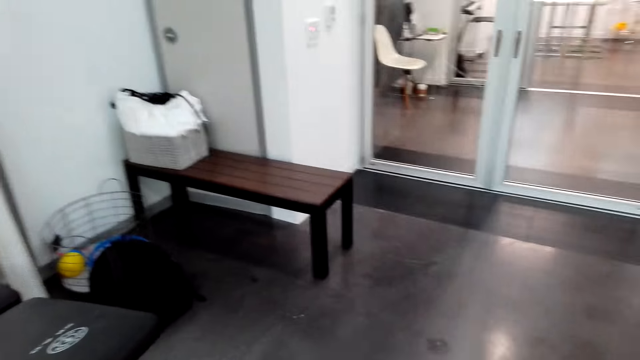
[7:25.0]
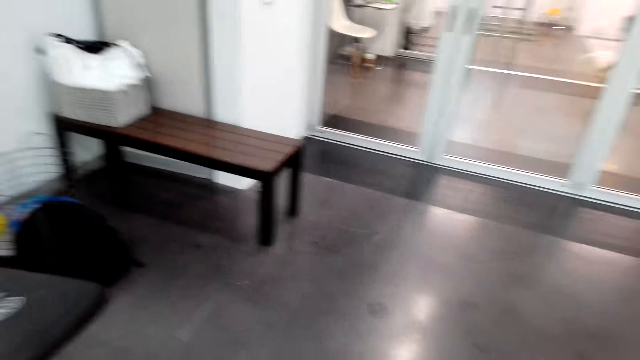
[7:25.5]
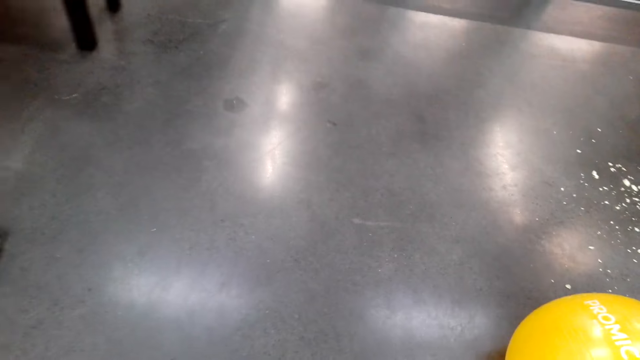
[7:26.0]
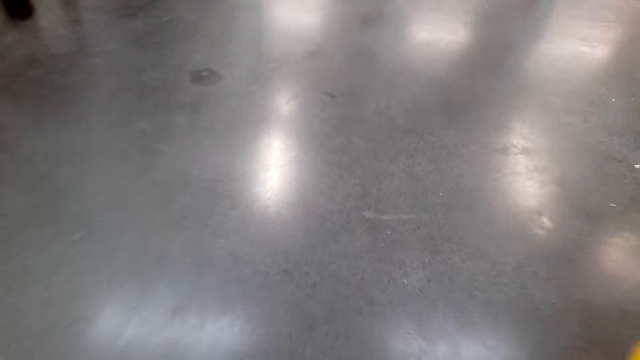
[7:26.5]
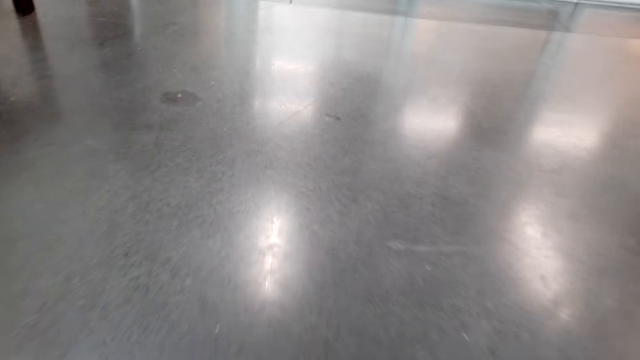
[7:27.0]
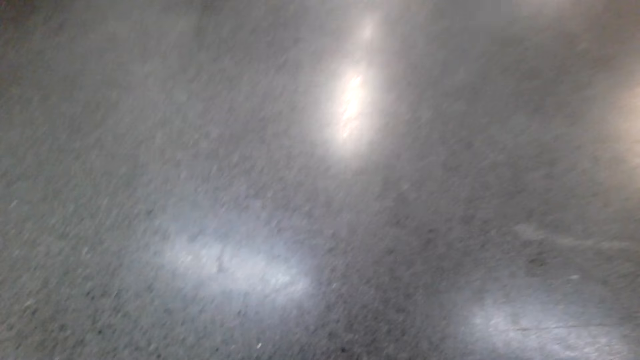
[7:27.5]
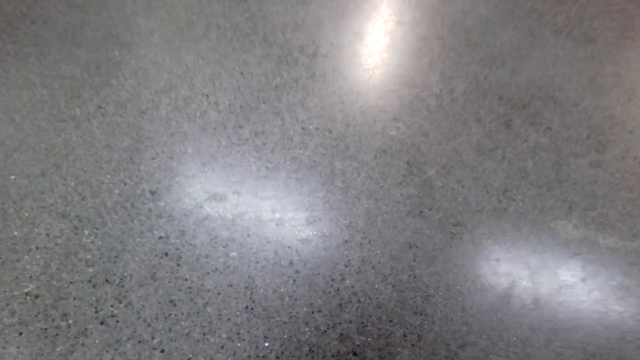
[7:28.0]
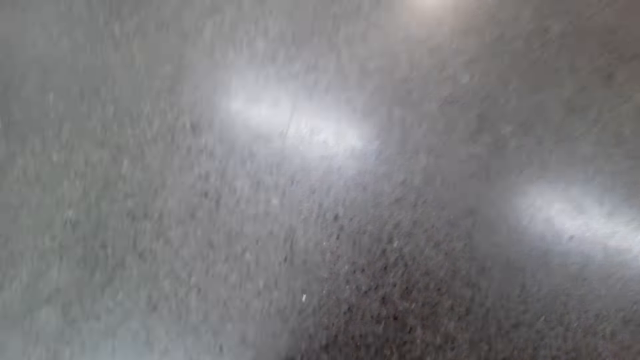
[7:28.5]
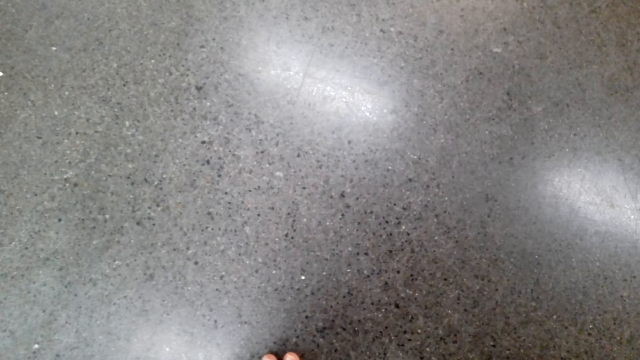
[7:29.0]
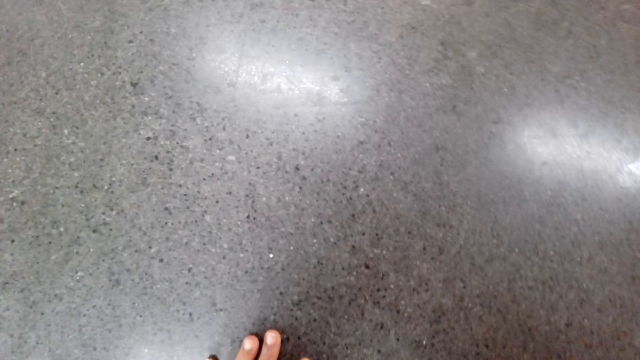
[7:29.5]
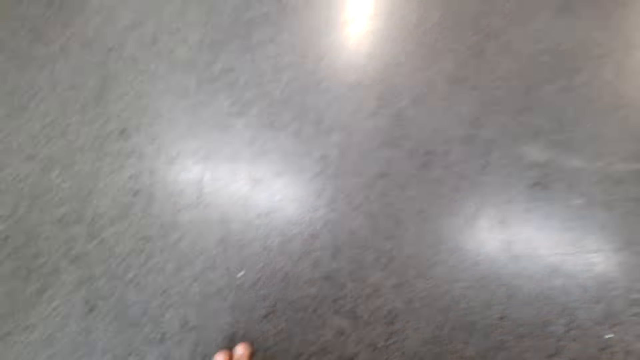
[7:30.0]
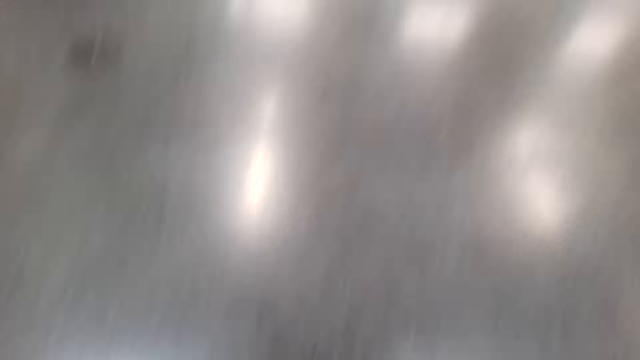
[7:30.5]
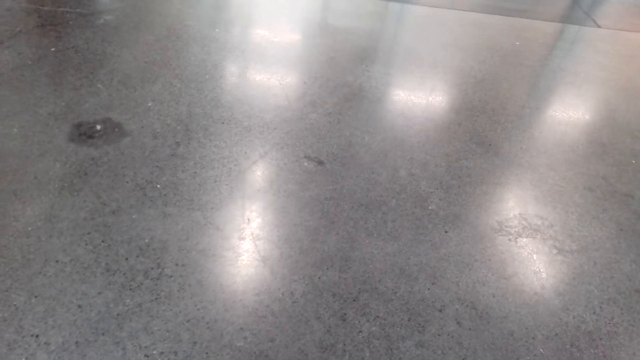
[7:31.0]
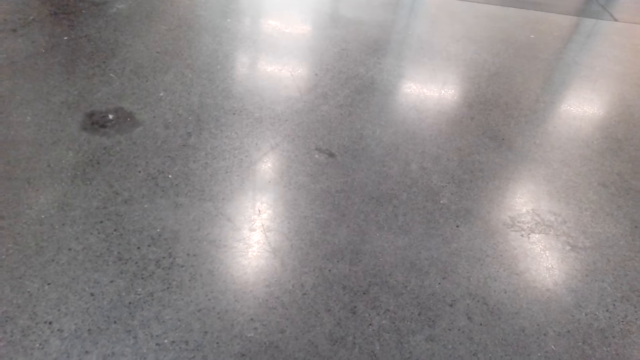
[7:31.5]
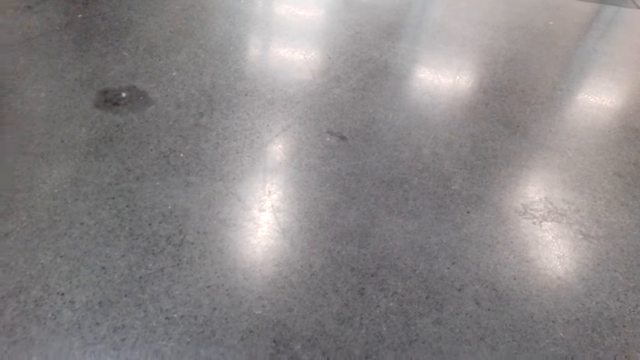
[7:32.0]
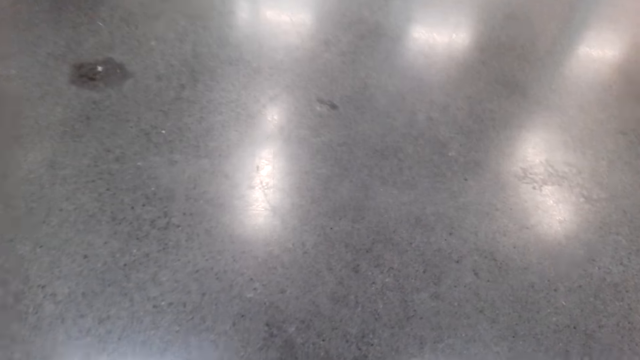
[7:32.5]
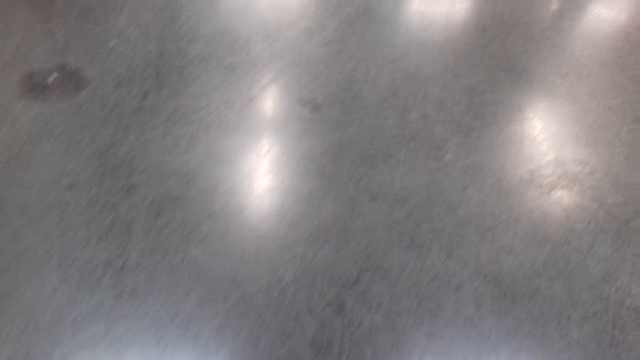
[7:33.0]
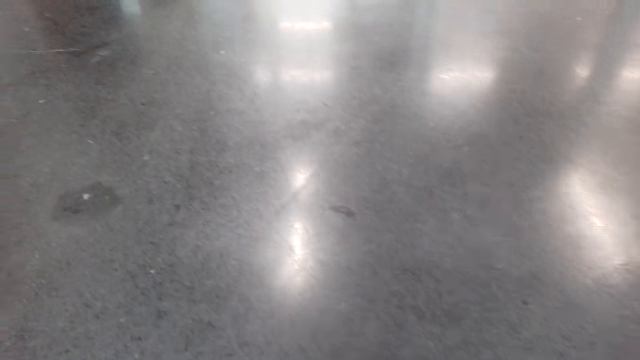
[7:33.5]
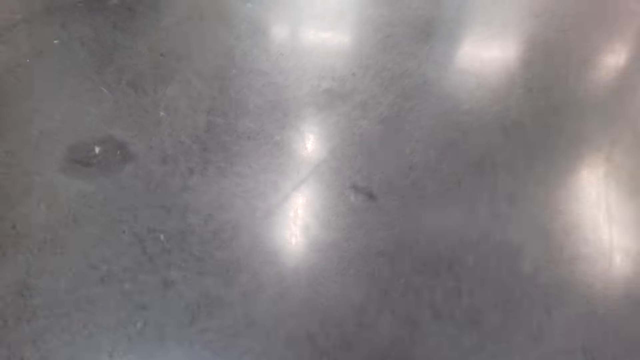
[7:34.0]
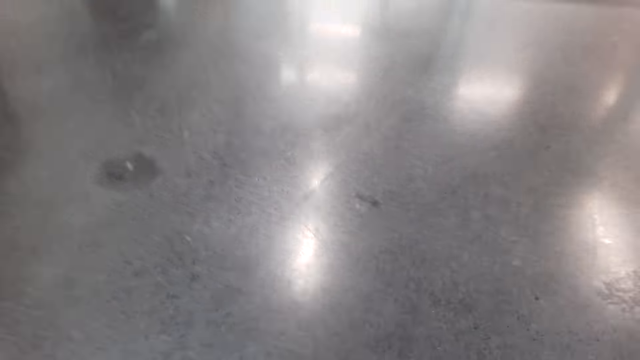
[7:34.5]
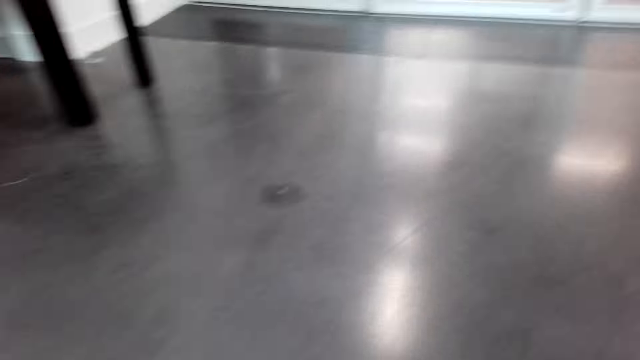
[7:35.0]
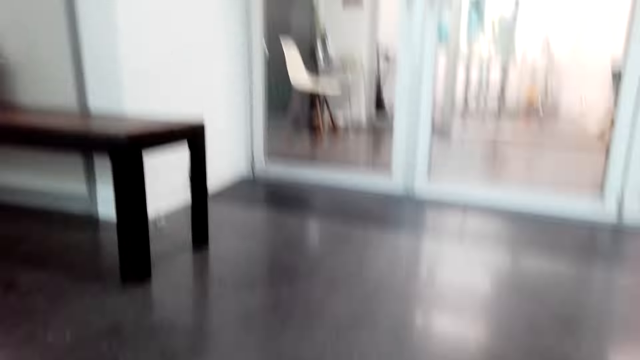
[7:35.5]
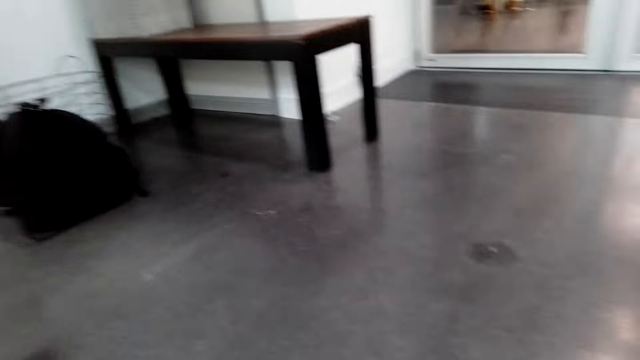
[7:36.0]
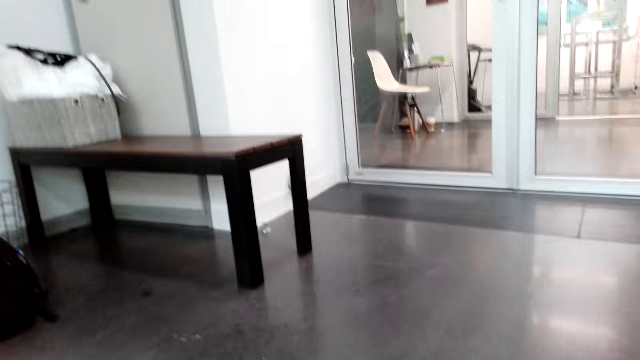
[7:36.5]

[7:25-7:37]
The camera wearer touches the floor.

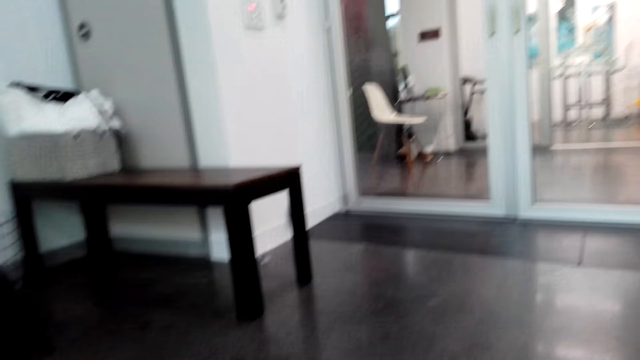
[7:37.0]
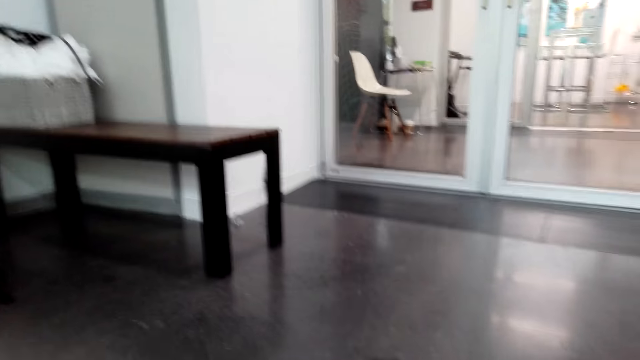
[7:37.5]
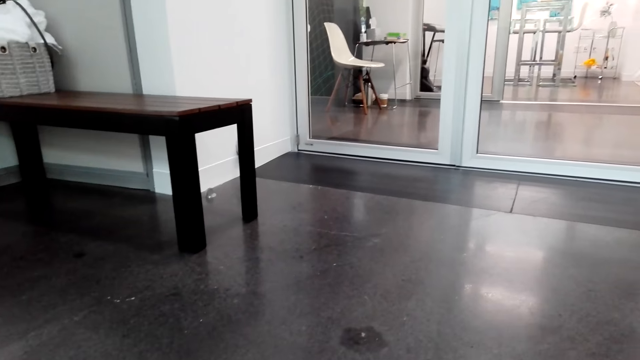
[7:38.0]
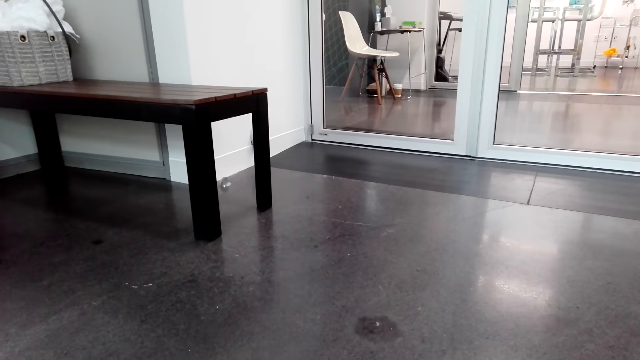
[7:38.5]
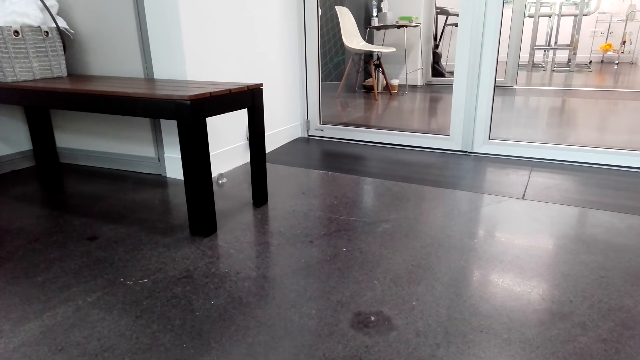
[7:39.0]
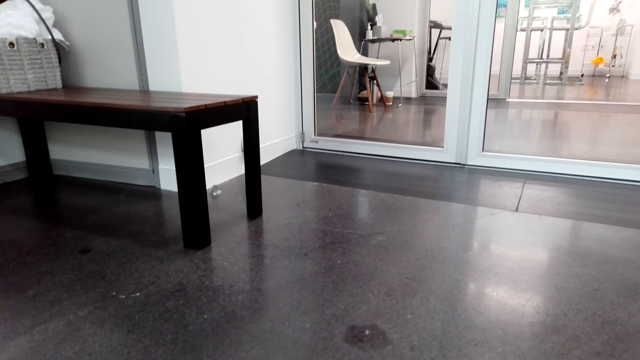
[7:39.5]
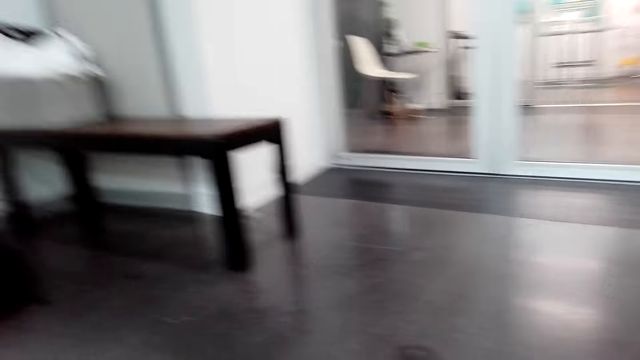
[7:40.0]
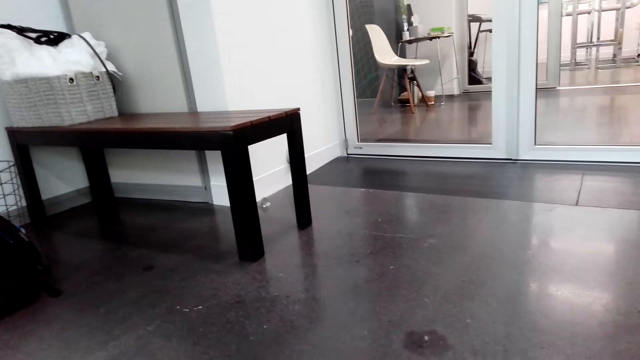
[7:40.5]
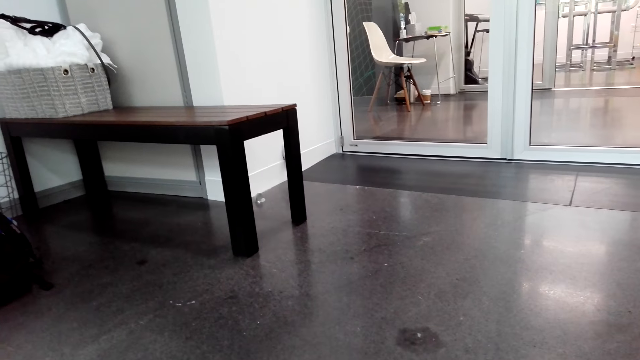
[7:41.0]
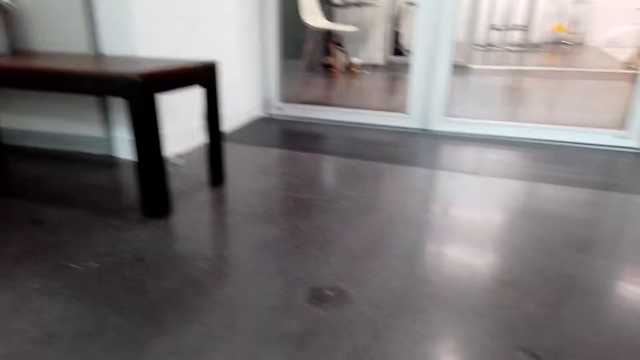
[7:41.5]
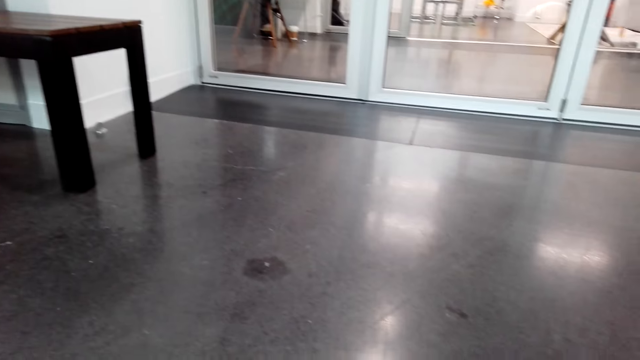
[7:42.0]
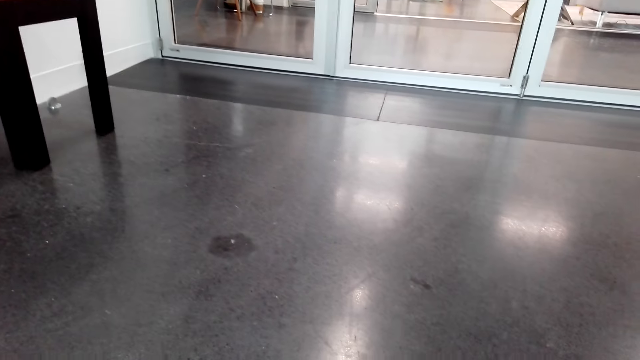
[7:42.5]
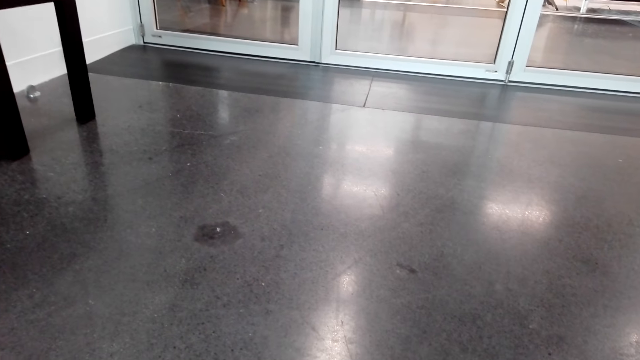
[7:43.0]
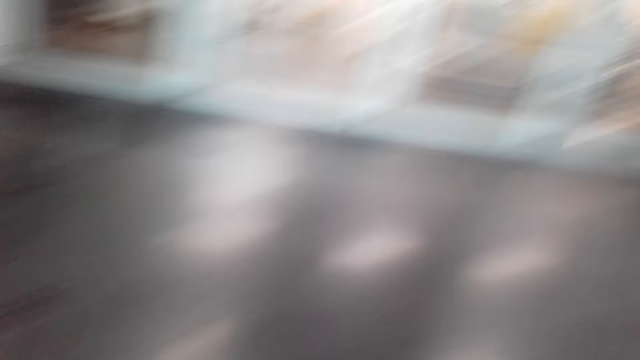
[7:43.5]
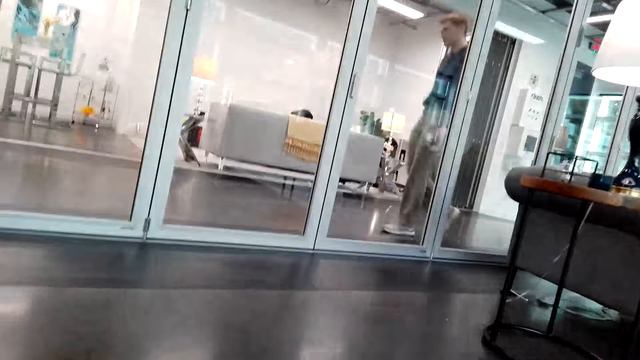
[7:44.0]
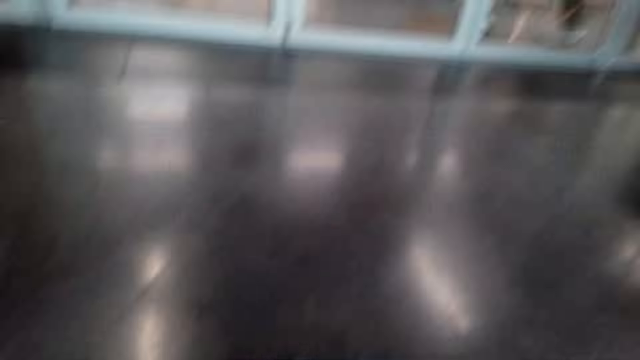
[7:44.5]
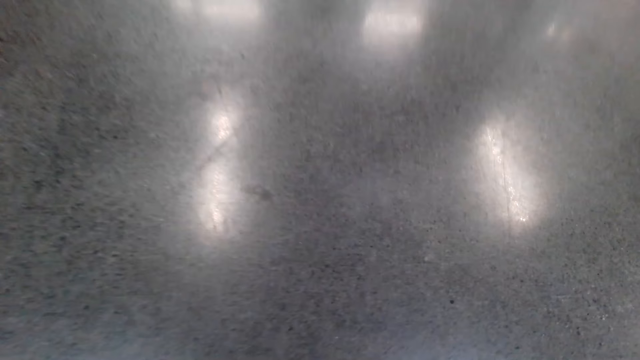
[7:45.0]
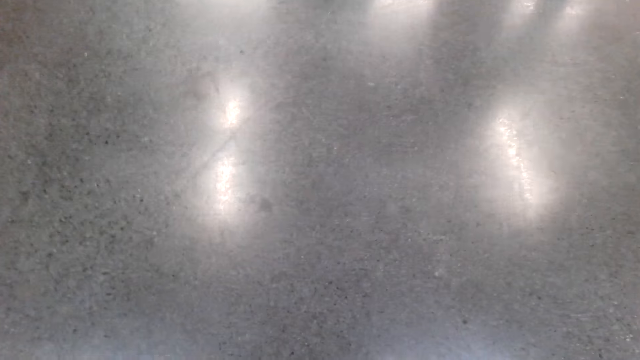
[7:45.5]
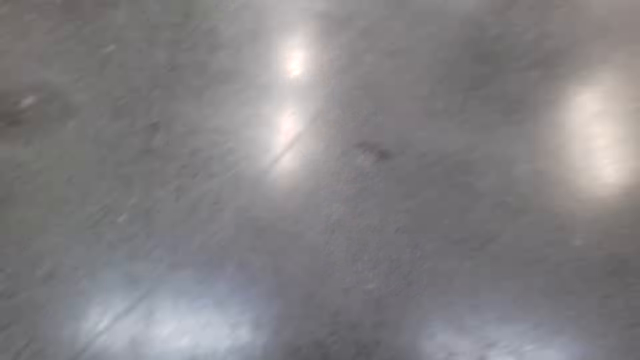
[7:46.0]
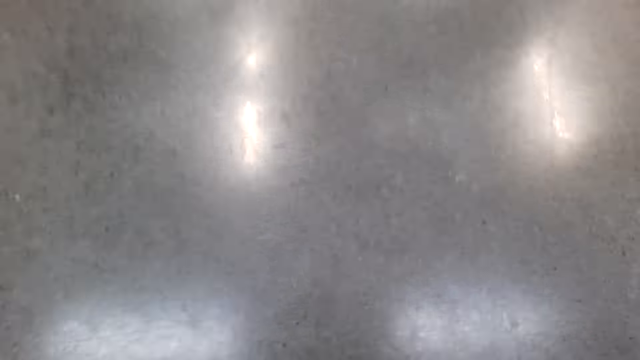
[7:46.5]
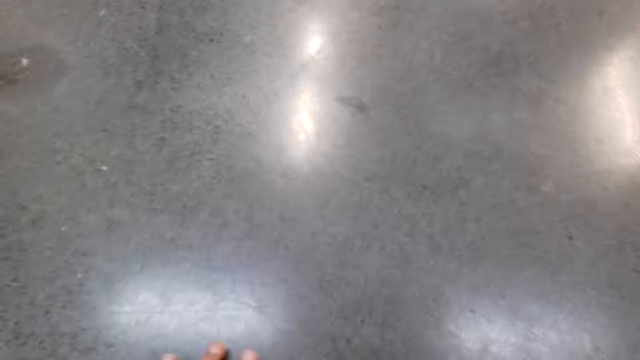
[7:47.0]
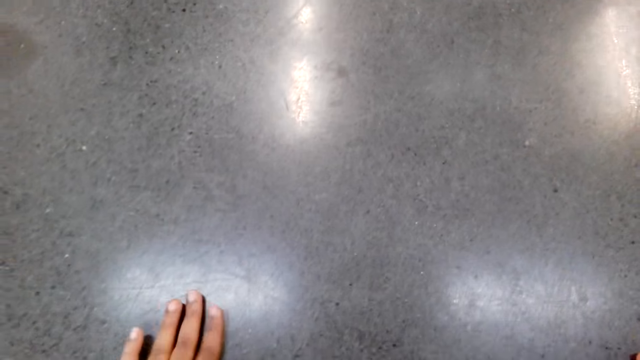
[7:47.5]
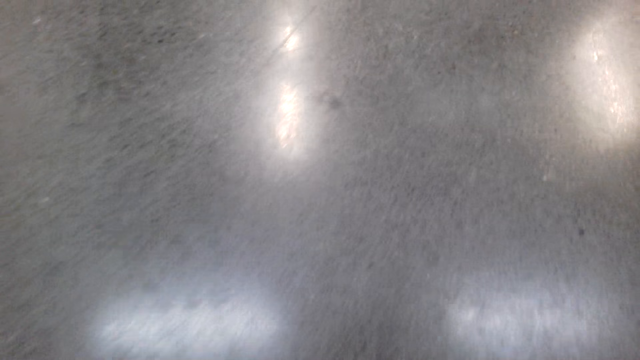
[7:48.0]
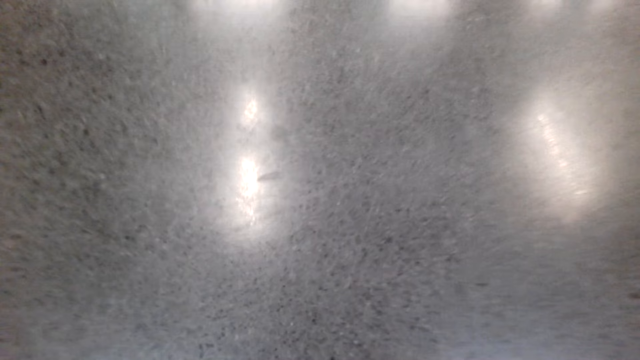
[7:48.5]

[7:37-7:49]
A man walks in a room.
